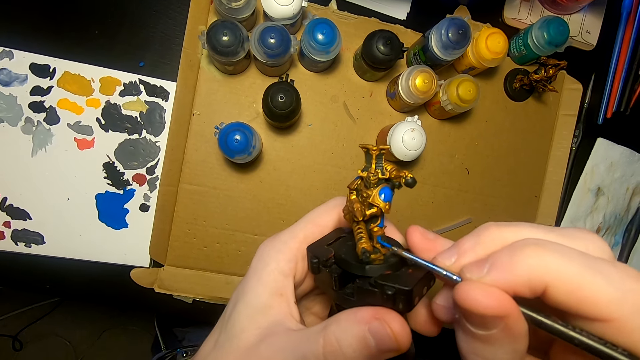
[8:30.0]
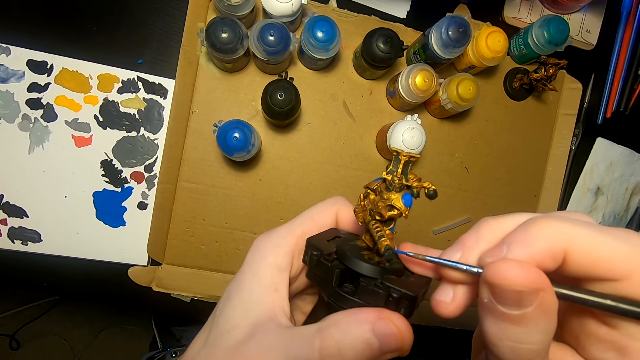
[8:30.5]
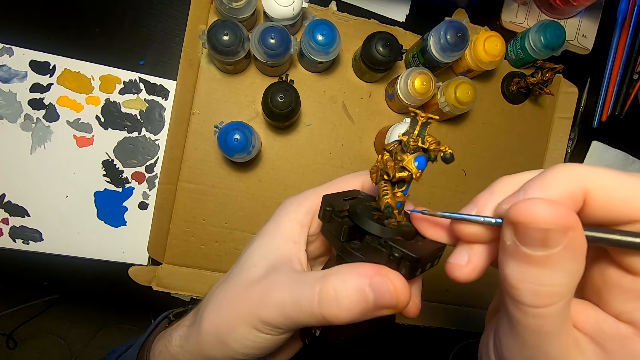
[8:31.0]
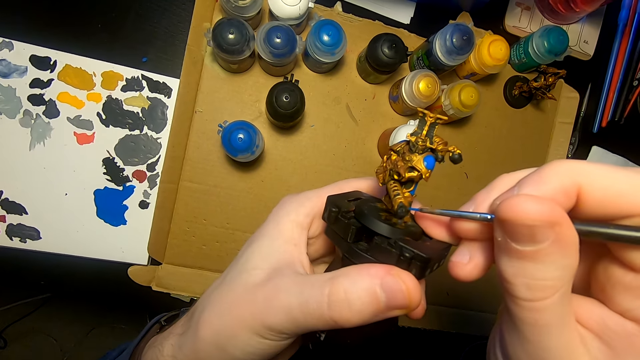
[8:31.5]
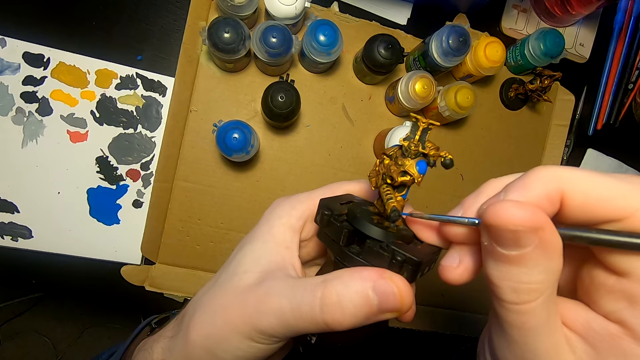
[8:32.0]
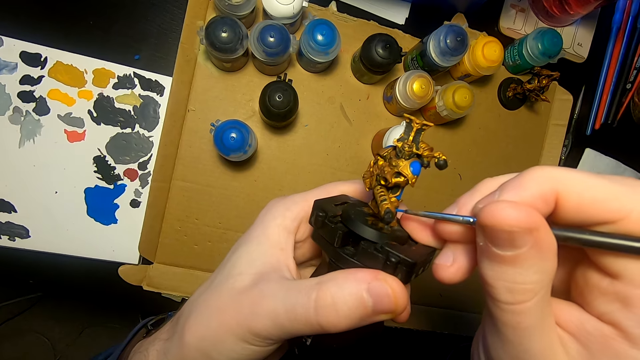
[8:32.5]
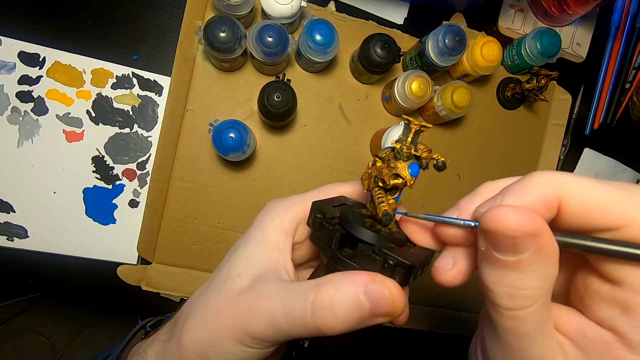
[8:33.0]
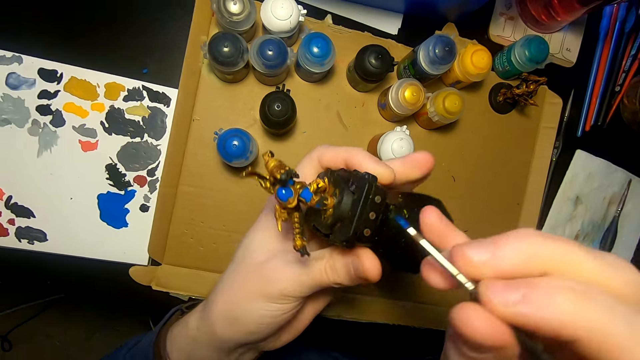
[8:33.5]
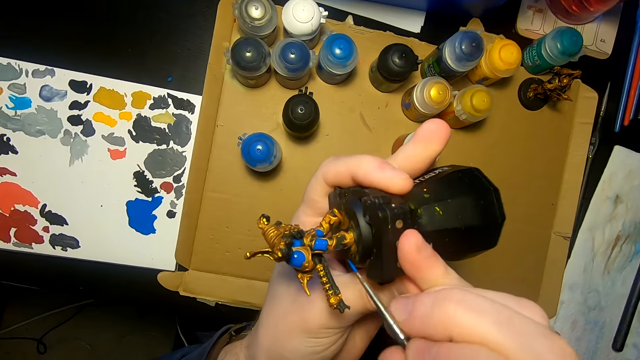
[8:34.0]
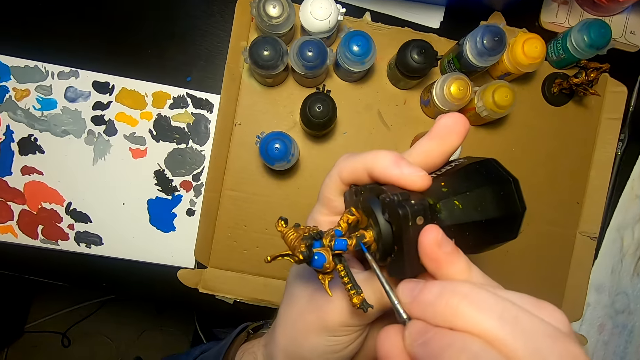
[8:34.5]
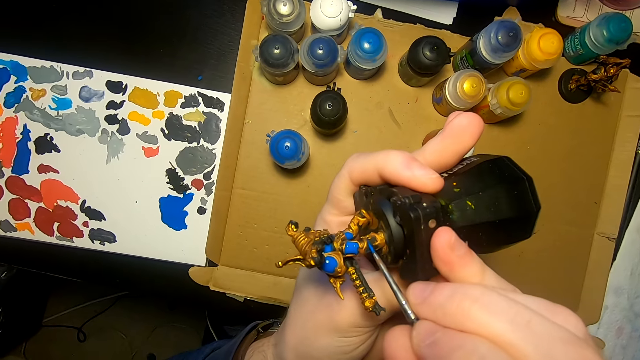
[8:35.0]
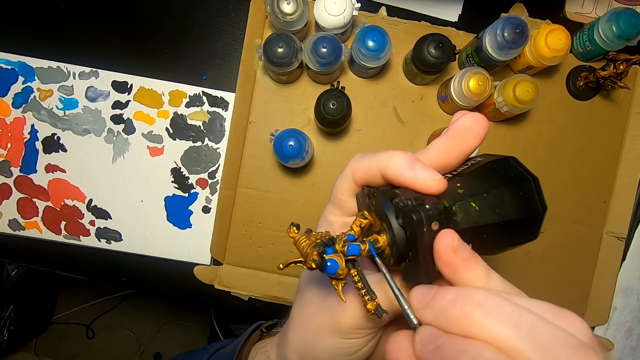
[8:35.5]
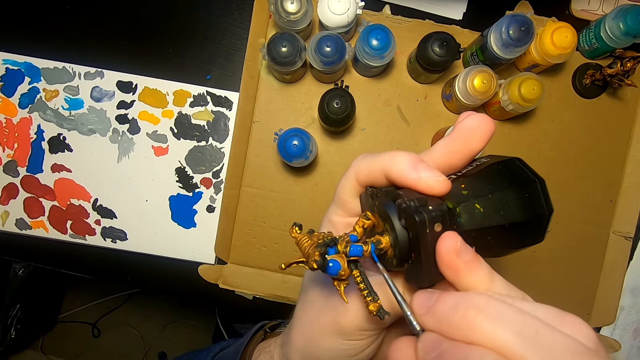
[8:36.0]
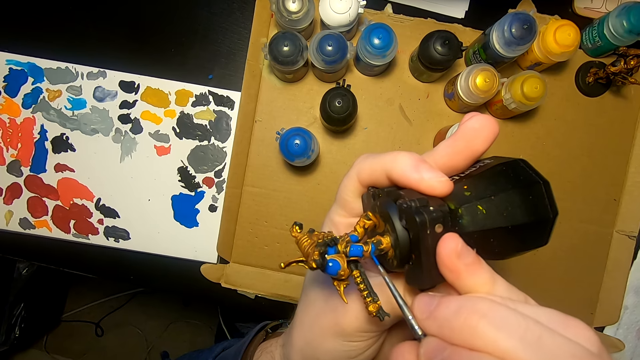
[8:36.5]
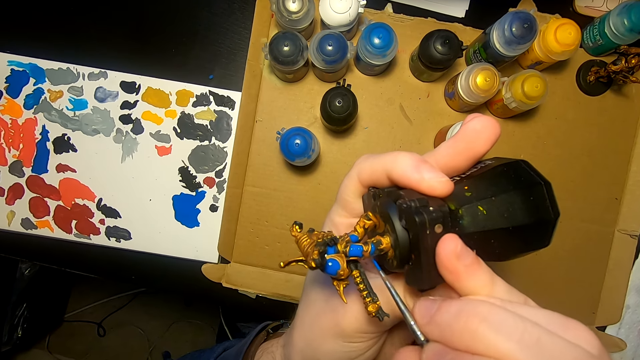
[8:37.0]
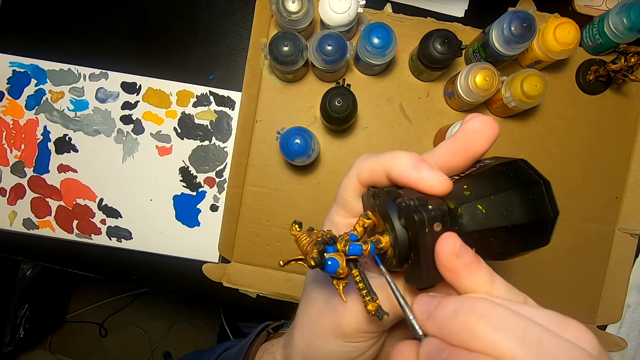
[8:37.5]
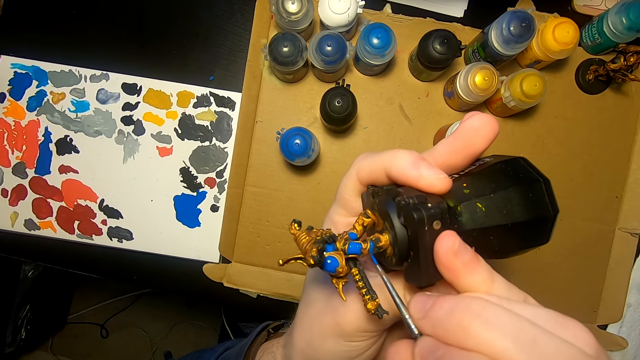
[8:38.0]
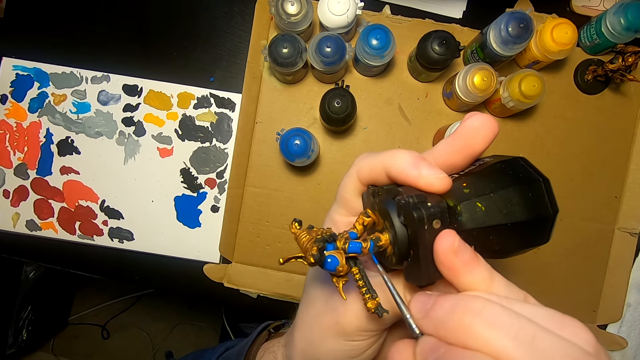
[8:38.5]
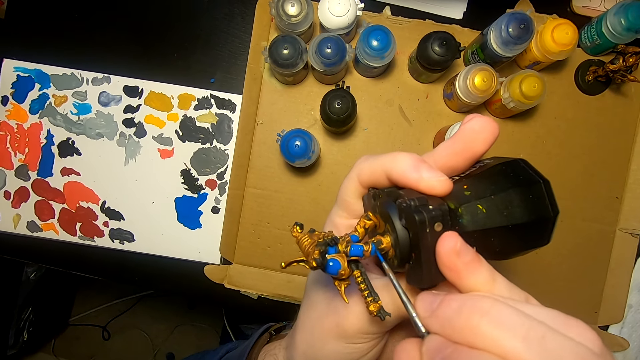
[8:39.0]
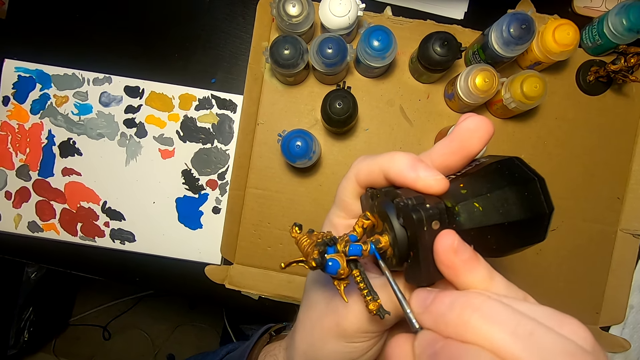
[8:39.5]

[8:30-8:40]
The camera wearer turns the model sculpture. They paint the model sculpture with a painting brush.

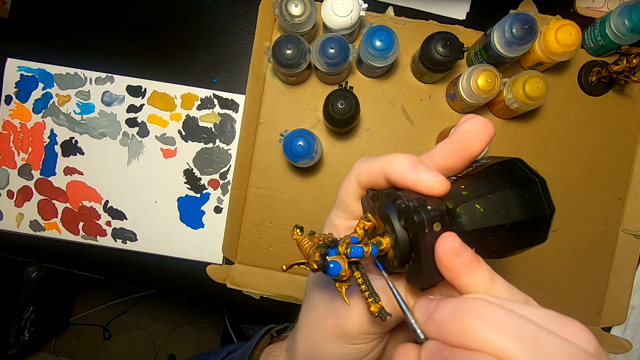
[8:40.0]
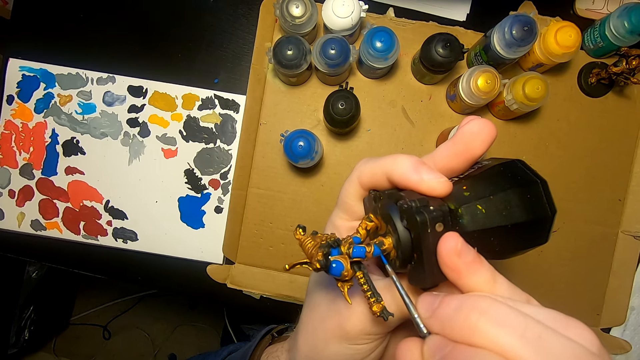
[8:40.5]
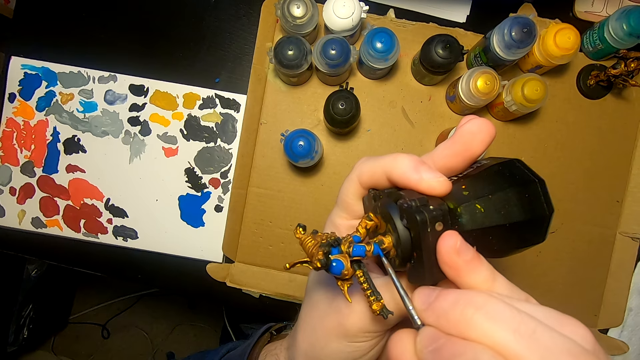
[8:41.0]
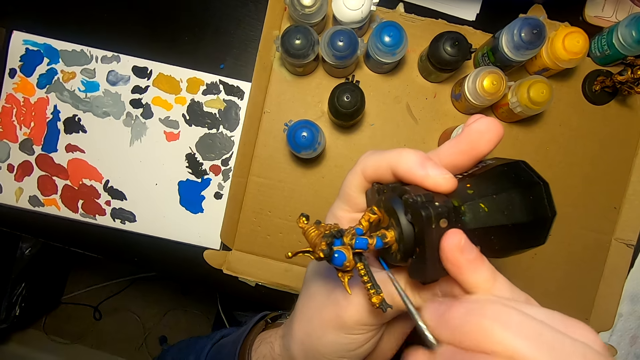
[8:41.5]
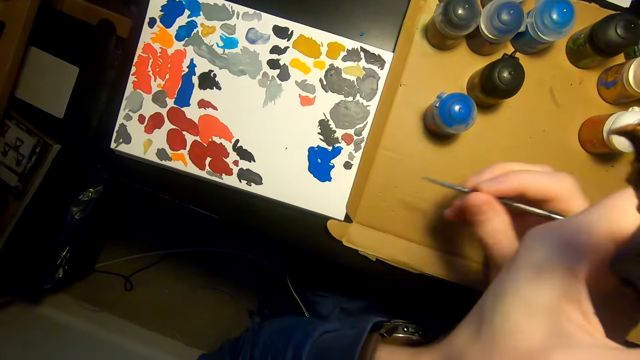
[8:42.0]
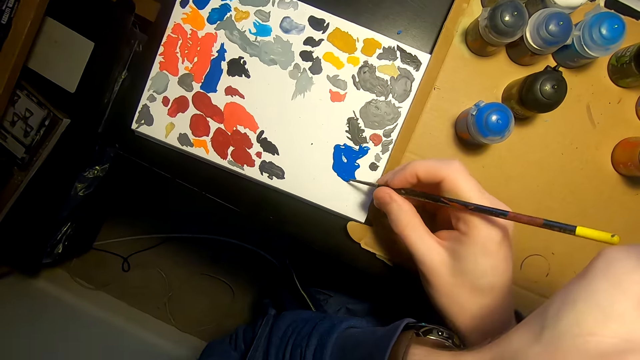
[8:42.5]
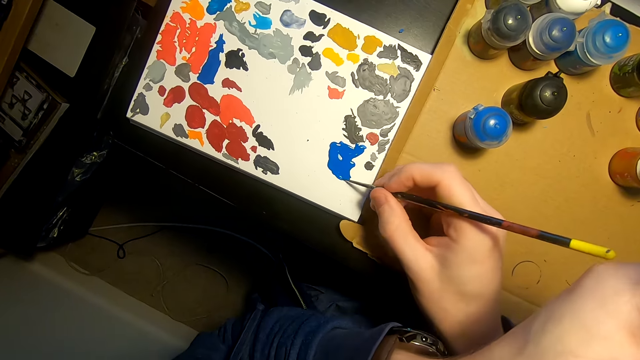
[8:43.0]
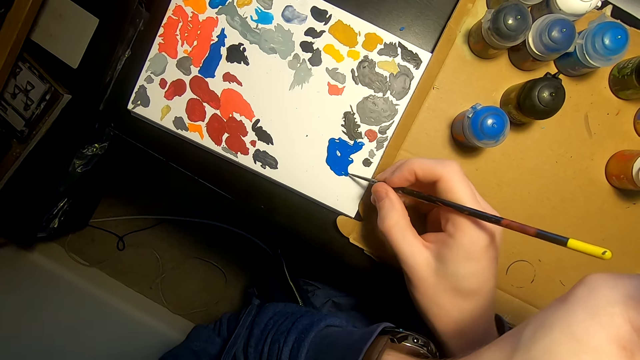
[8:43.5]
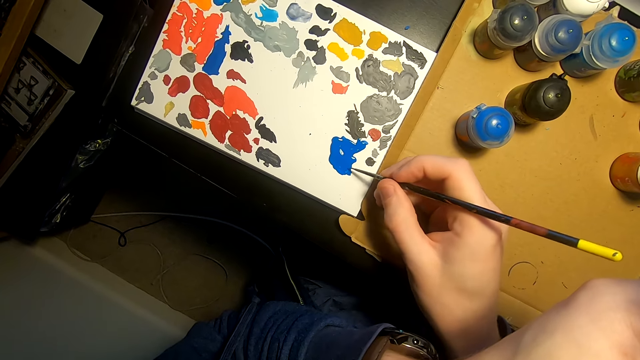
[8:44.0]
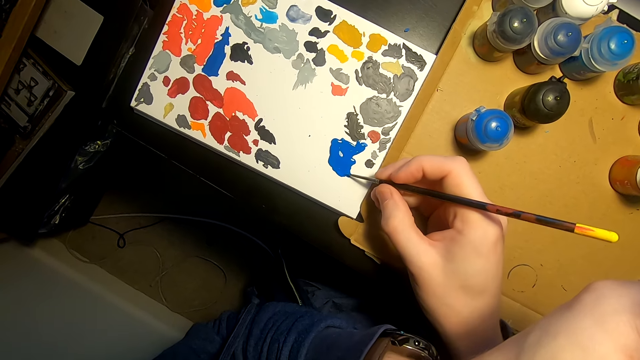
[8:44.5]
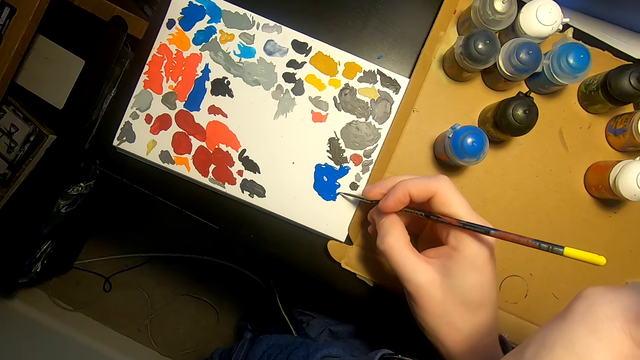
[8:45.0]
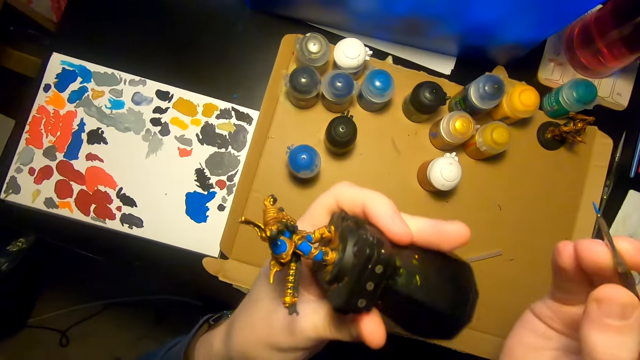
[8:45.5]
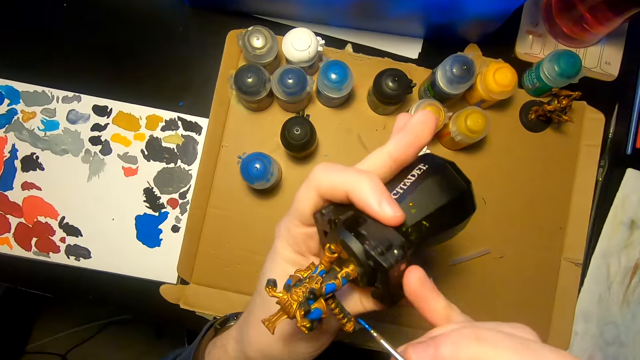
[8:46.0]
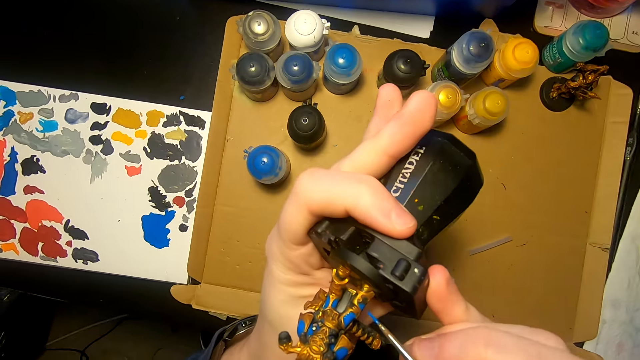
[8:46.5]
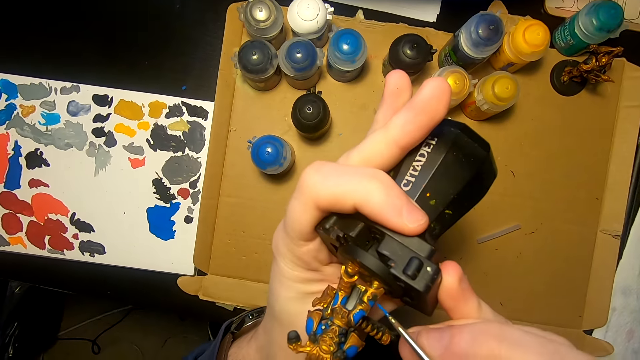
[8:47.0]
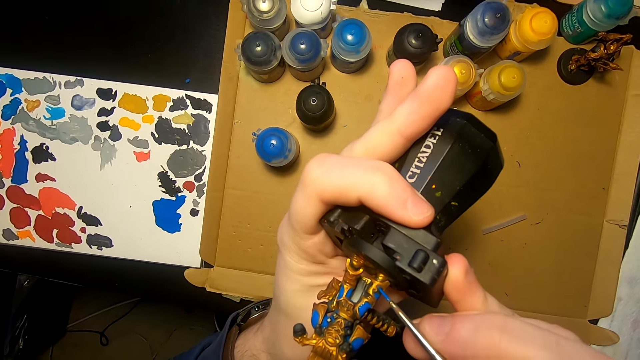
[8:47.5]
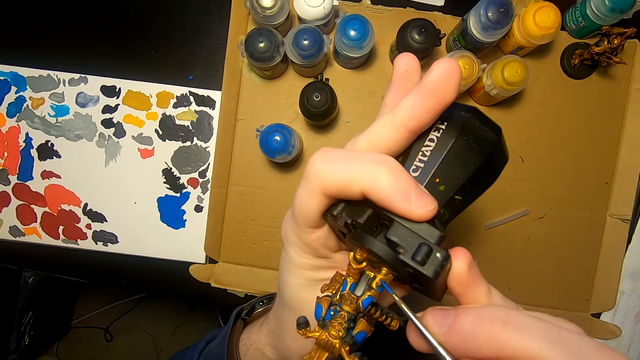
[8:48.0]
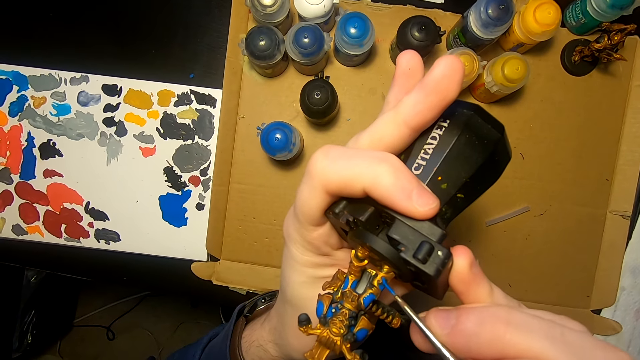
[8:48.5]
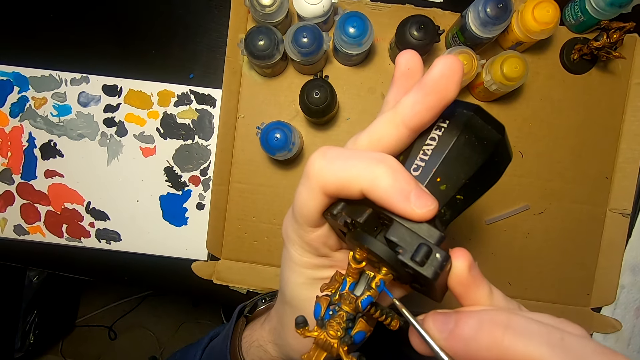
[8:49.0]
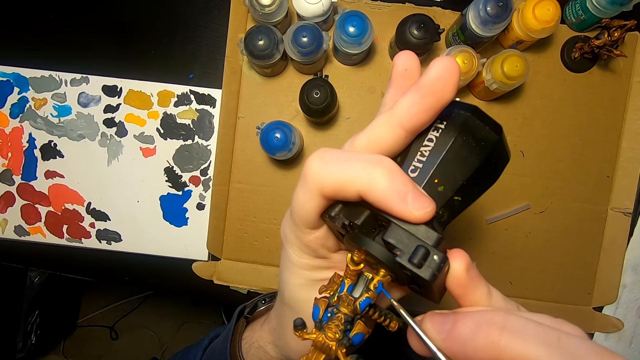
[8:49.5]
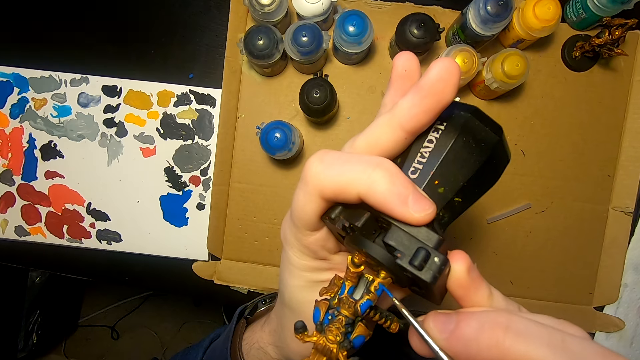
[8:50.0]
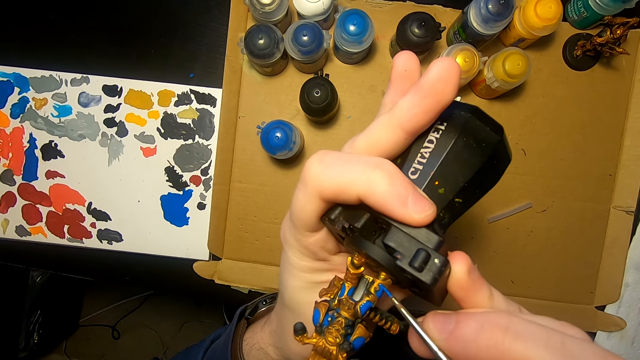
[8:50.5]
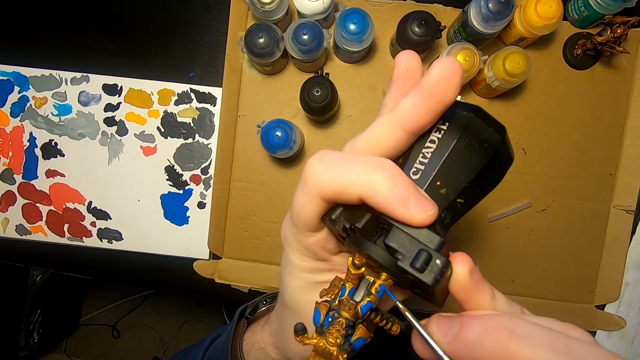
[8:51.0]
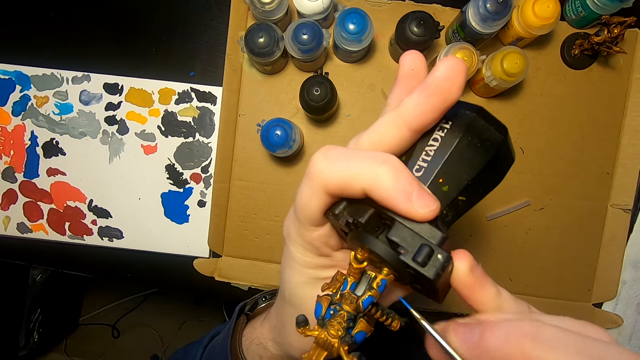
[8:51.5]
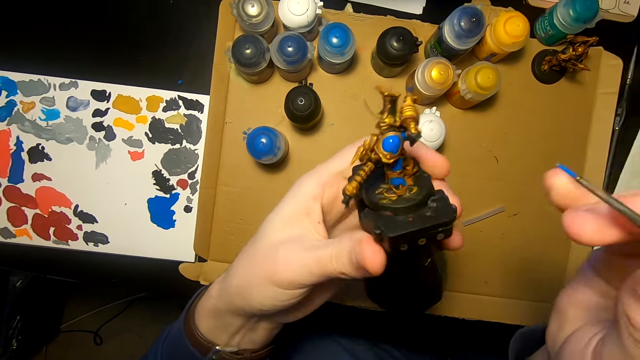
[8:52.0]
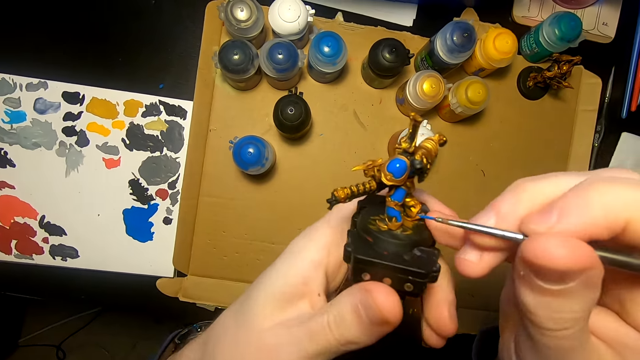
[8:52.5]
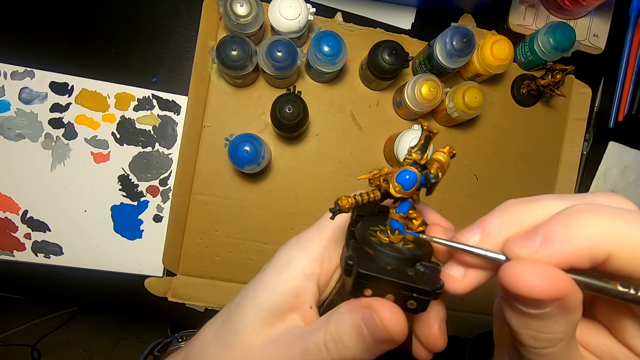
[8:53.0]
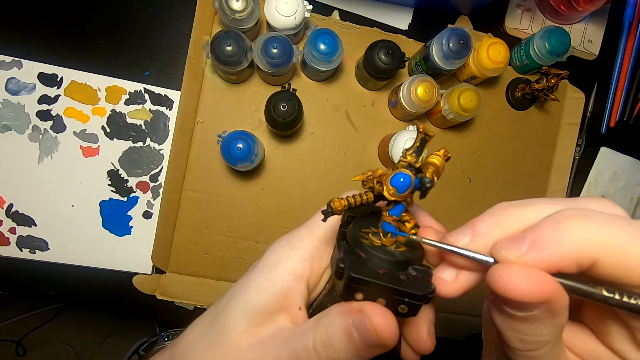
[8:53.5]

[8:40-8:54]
The camera wearer dips the paint brush in the paint. They paint the model sculpture with the painting brush. They turn the model sculpture.
